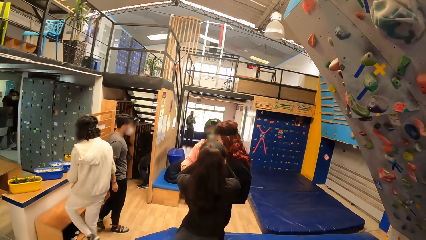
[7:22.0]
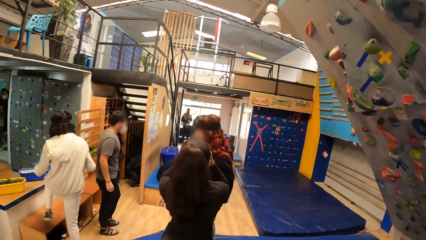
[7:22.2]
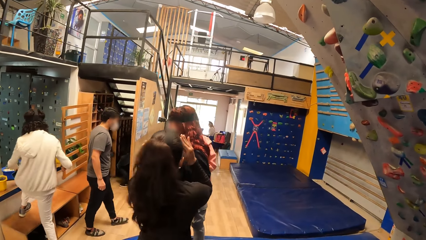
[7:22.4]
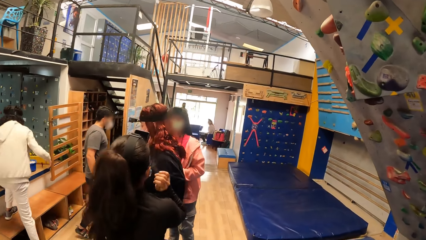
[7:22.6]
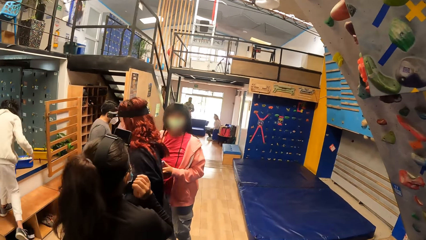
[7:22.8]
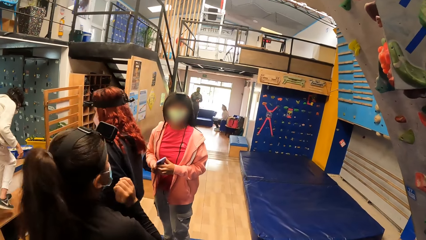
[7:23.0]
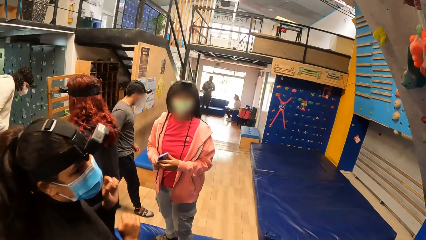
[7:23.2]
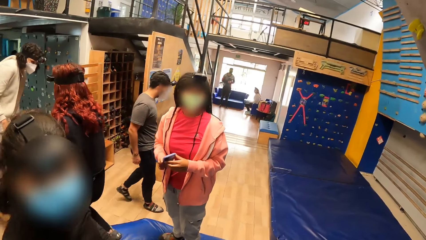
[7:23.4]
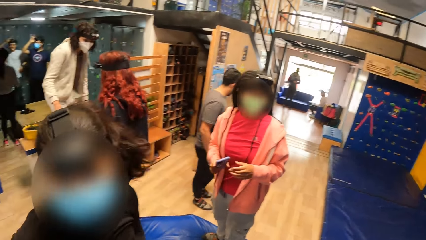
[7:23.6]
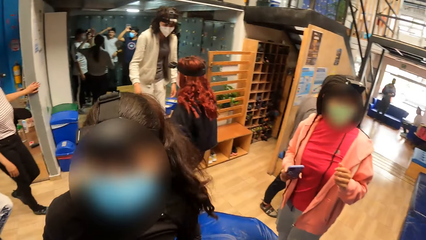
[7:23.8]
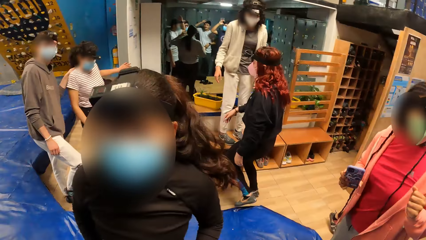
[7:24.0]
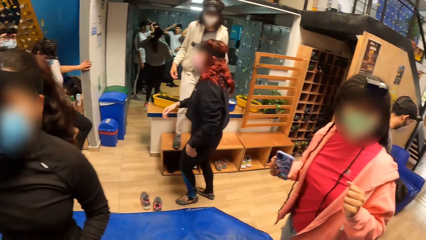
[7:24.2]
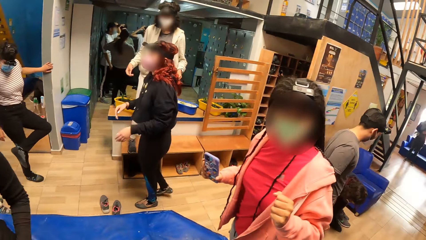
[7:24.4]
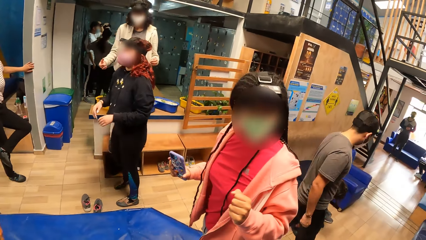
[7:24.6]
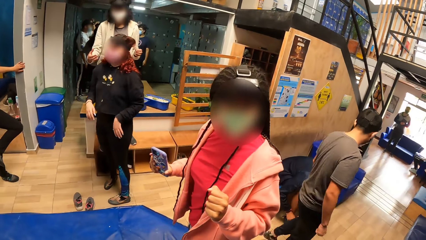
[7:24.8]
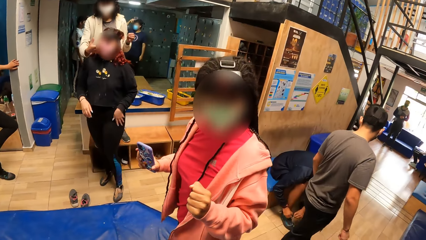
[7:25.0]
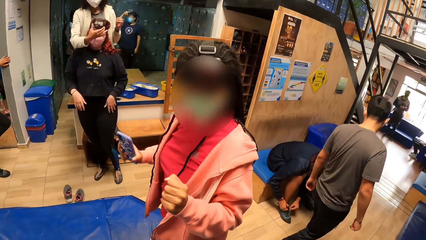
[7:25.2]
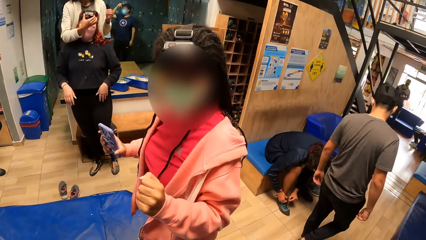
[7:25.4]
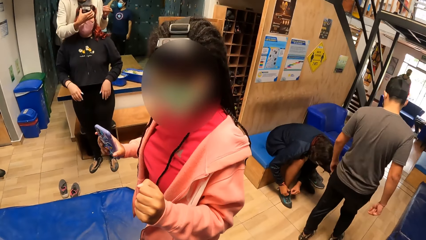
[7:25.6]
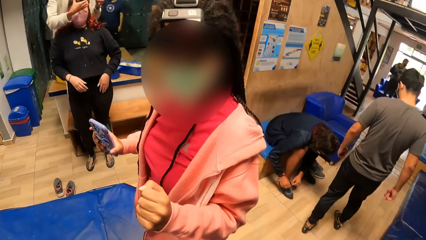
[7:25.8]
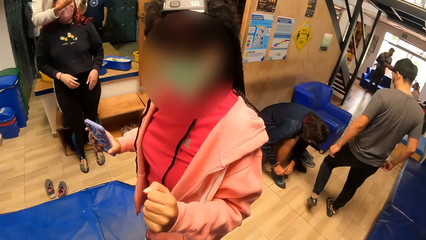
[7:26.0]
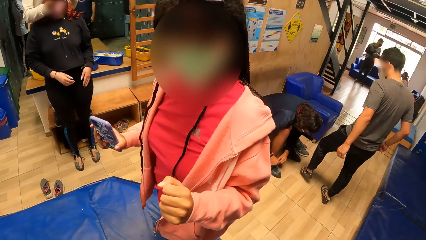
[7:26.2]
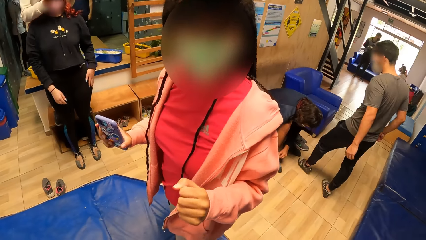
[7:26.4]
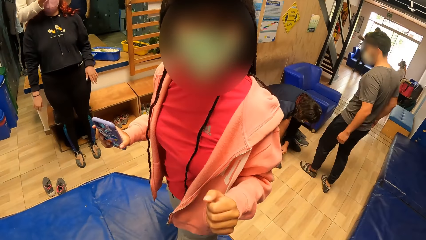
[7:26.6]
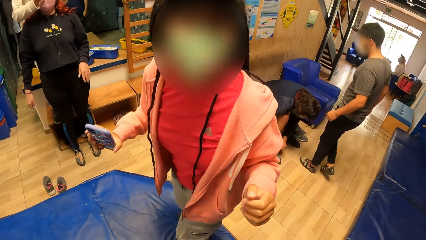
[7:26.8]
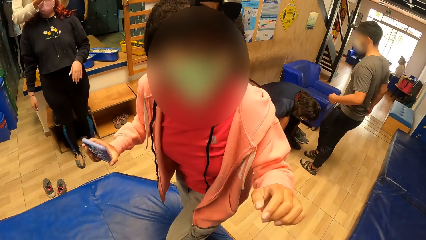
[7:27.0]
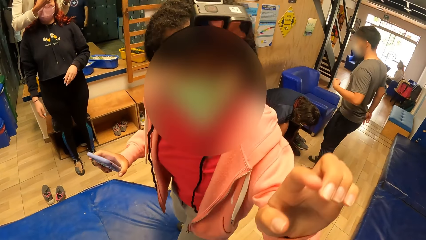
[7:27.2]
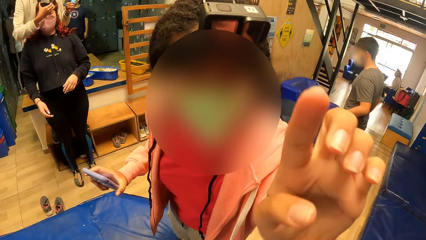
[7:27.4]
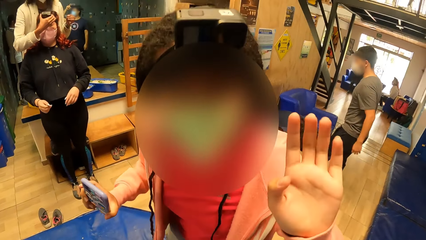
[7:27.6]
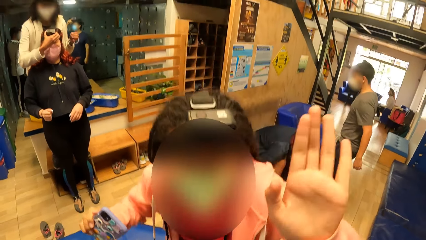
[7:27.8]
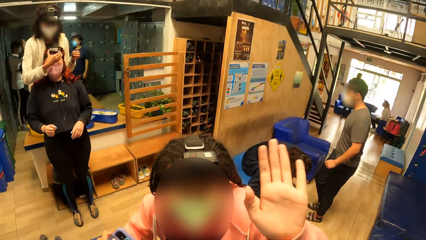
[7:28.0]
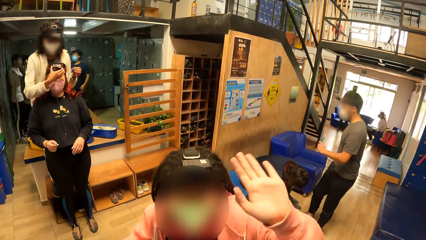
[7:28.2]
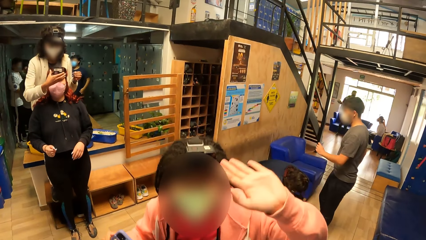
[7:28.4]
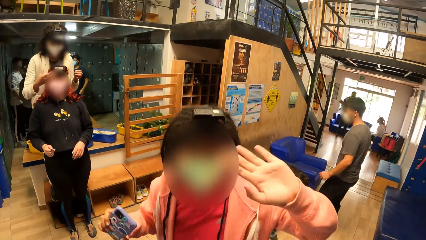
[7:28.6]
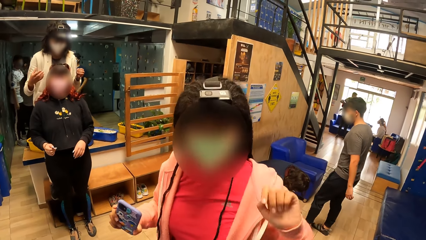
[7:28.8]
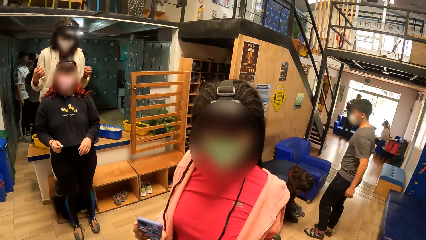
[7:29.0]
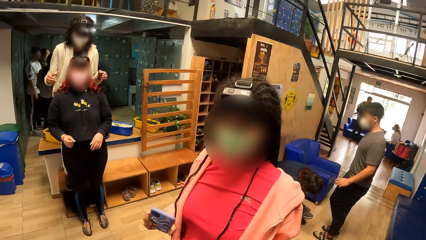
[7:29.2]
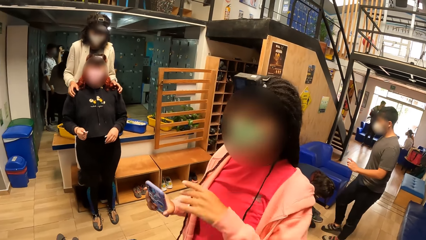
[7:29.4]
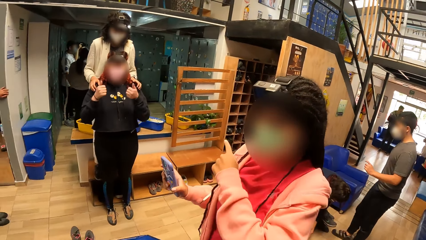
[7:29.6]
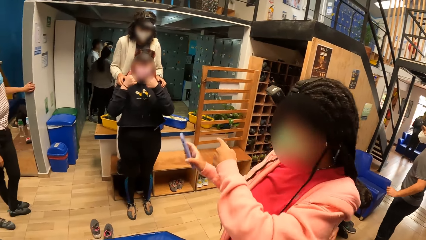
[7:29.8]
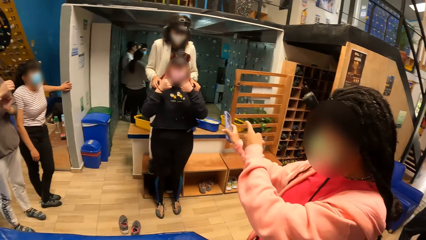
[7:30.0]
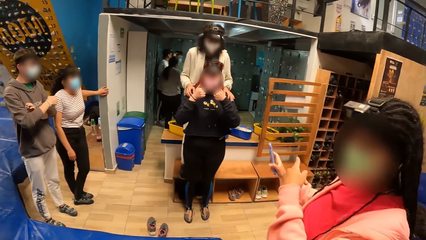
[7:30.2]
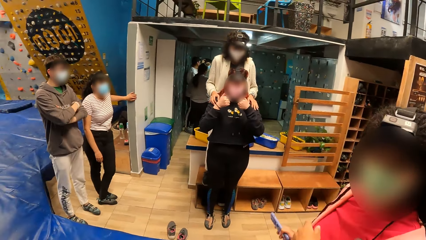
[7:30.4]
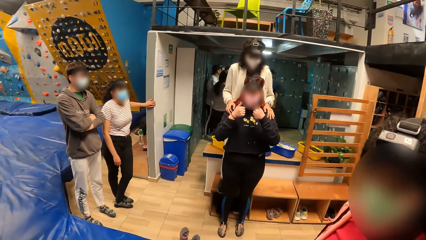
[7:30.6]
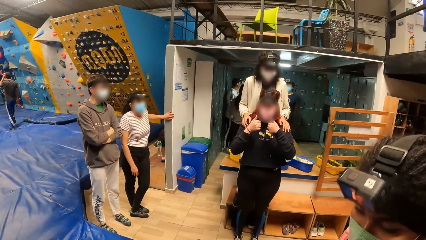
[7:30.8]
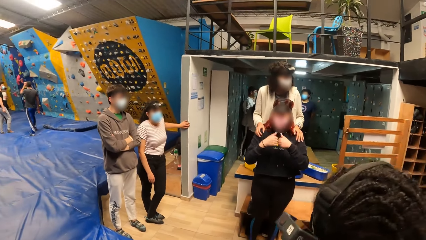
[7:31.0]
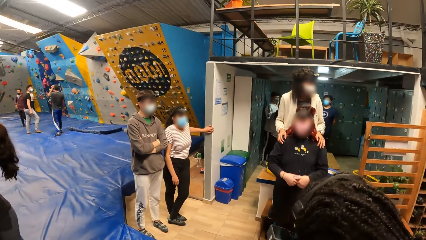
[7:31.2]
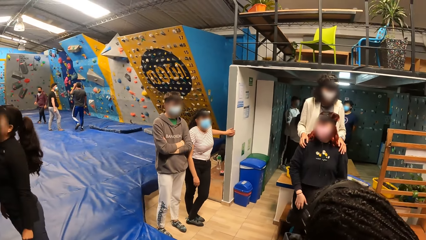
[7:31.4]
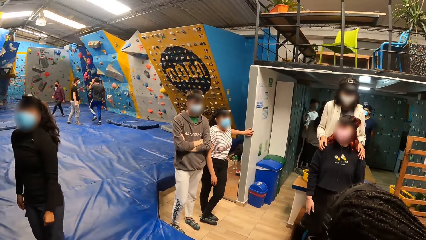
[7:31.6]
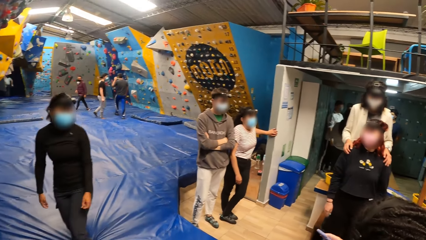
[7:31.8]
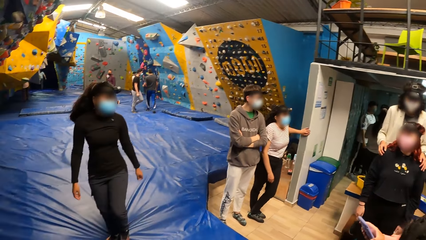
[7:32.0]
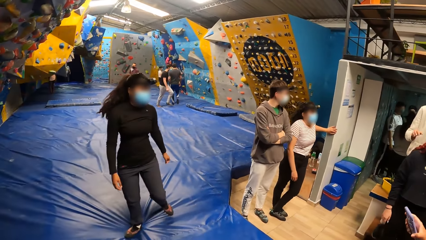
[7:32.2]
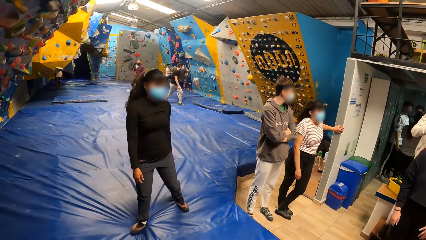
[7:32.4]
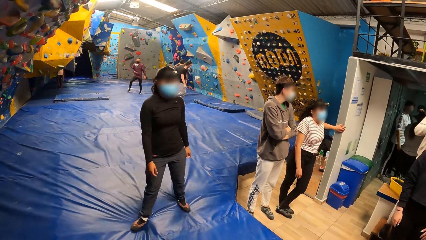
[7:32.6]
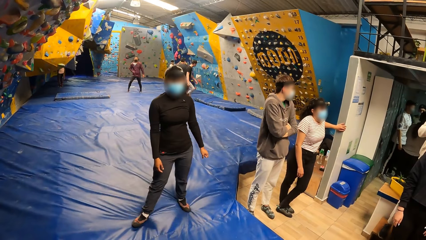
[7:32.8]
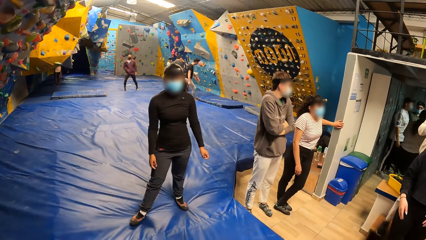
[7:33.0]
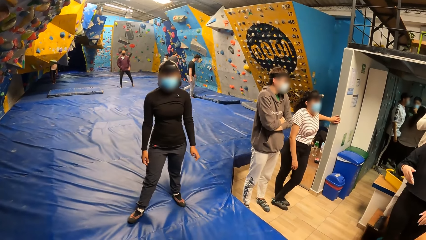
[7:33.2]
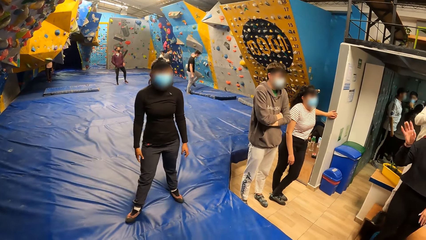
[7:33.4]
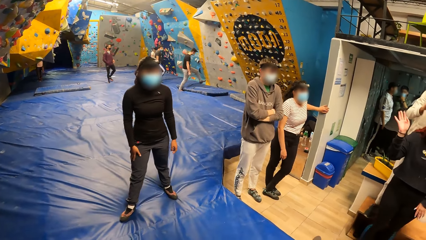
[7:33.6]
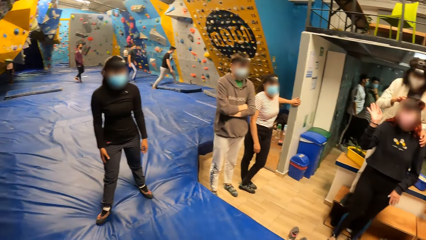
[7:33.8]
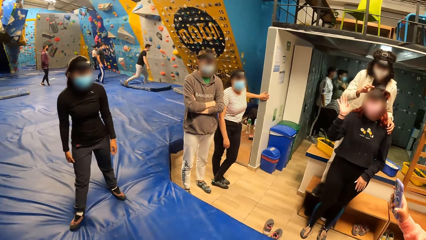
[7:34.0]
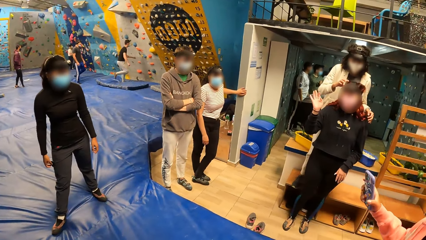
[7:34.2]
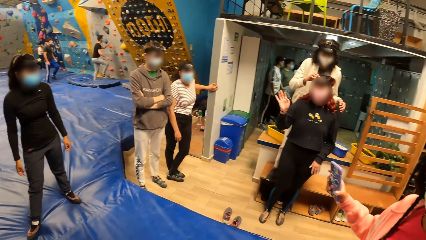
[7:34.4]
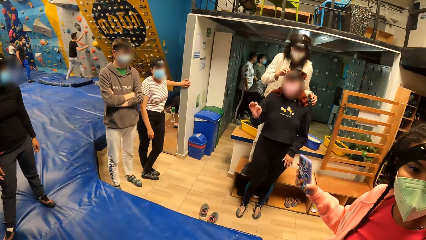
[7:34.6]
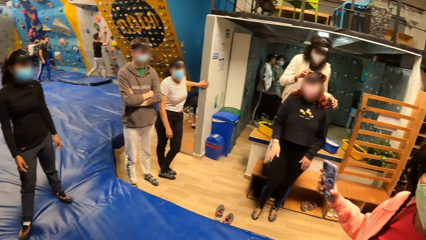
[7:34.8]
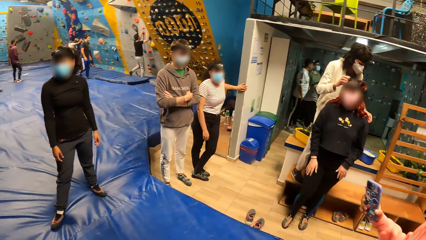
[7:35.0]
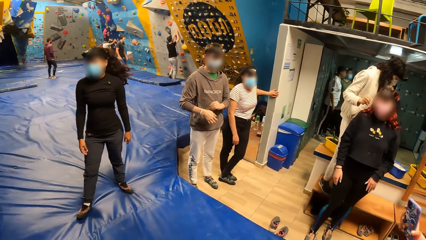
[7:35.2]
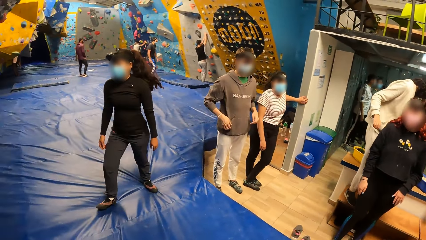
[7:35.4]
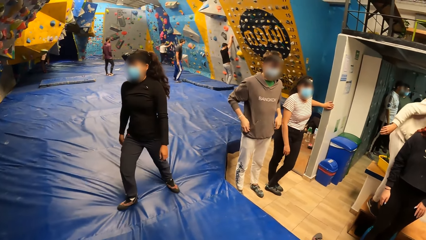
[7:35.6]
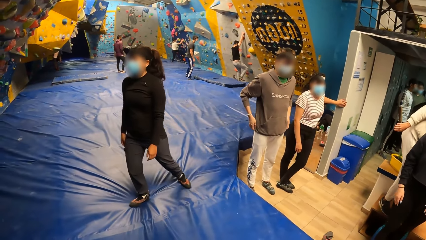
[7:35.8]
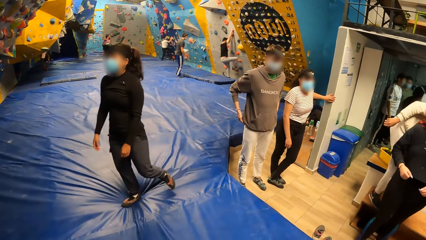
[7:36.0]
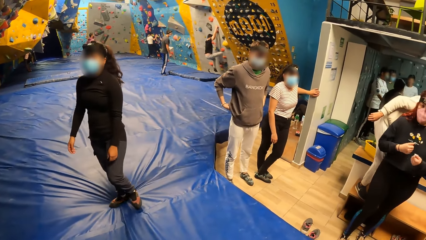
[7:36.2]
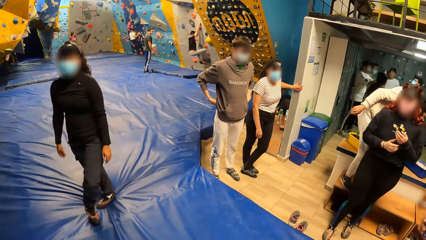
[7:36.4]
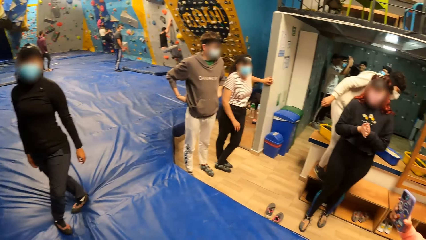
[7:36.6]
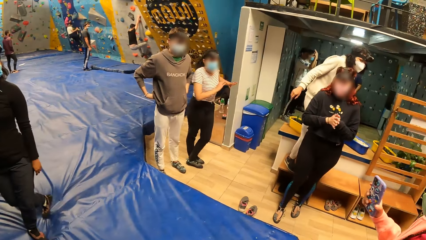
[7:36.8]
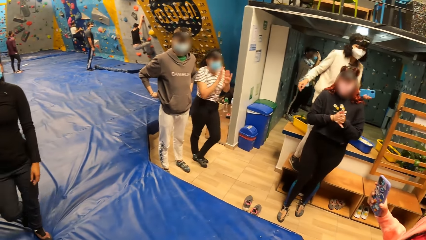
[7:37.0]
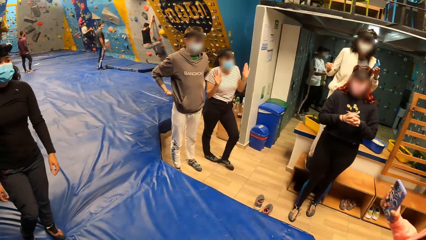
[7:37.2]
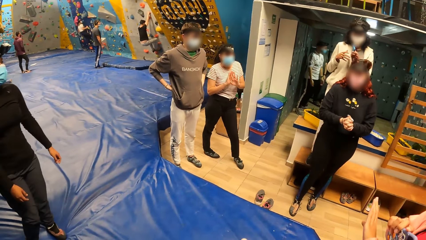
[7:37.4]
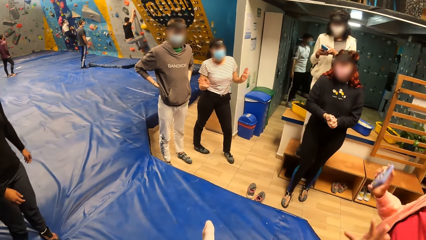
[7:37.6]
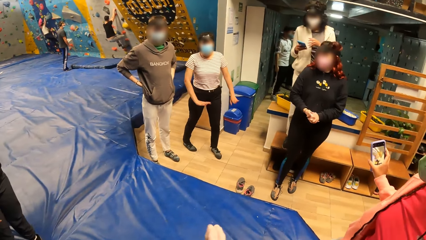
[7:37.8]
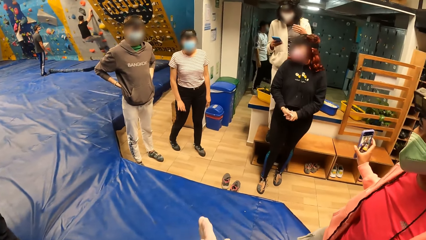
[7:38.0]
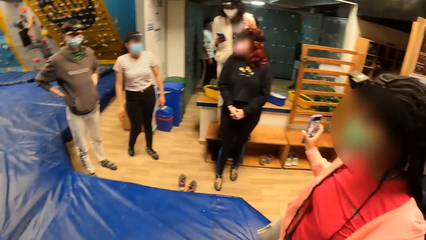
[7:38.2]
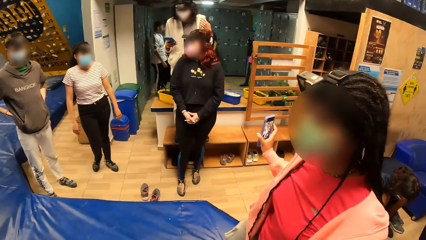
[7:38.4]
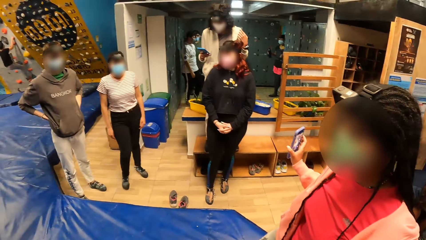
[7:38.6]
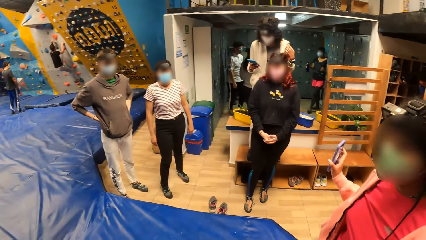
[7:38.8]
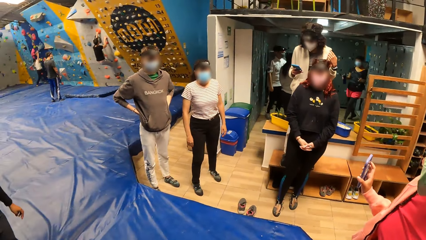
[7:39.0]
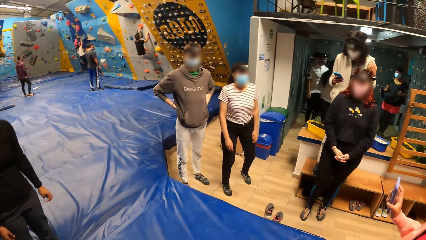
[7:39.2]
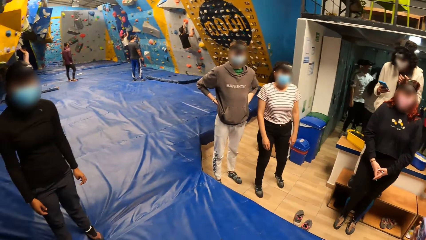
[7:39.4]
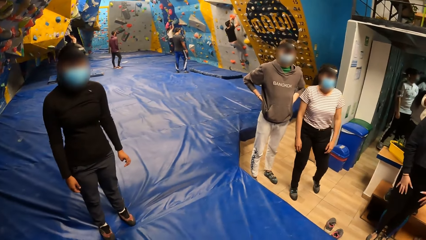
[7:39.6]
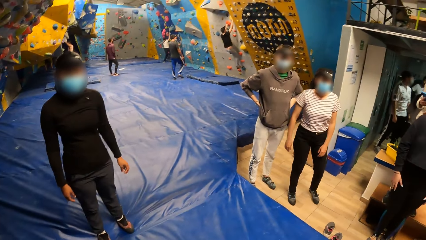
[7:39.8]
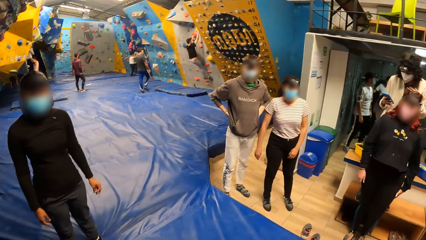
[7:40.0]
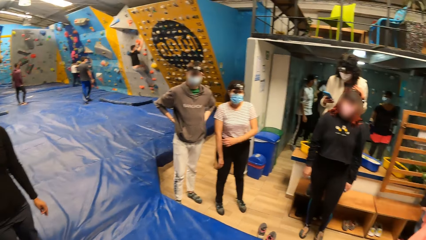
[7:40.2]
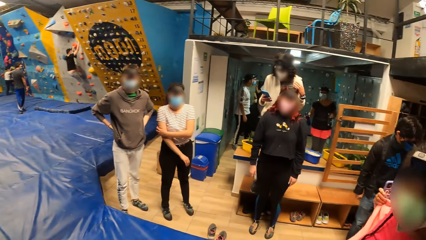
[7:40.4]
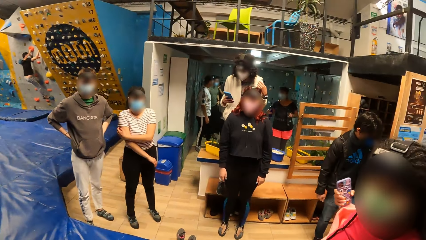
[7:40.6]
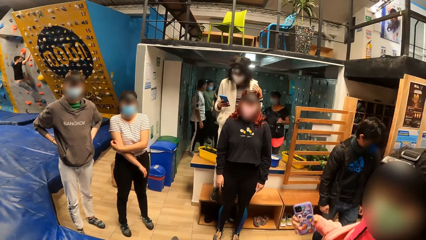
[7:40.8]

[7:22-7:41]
A woman holds a phone with both hands. The woman holds the phone with her right hand. The camera wearer interacts with the woman. Another woman adjusts a camera on the head of a third woman with her right hand. The camera wearer converses. A fourth woman waves at the camera wearer. The fourth woman points to the side. The camera wearer looks around the room. The third woman waves her right hand to the camera wearer. The second woman holds a phone with her left hand, passes the phone from her left hand to her right hand, and operates the phone with her right hand.
